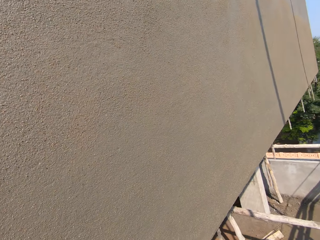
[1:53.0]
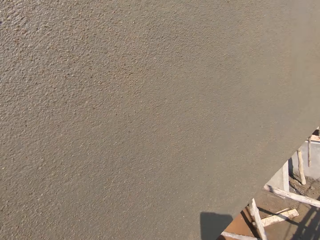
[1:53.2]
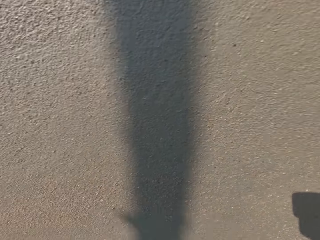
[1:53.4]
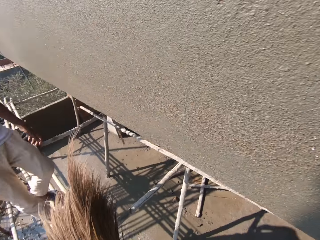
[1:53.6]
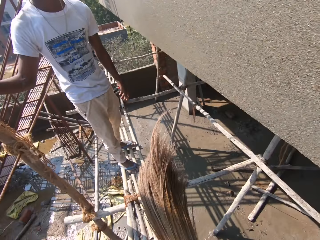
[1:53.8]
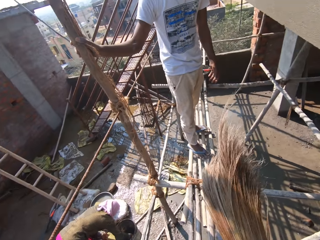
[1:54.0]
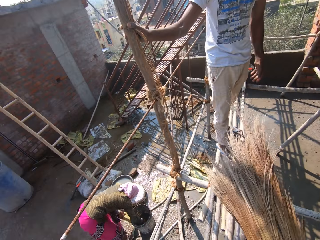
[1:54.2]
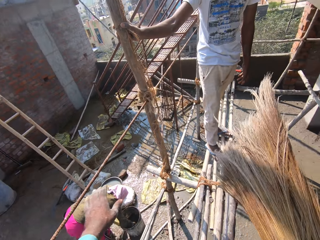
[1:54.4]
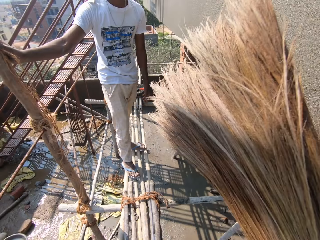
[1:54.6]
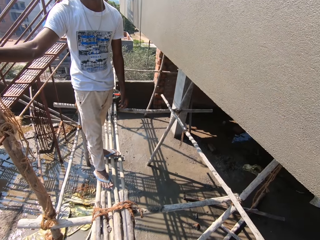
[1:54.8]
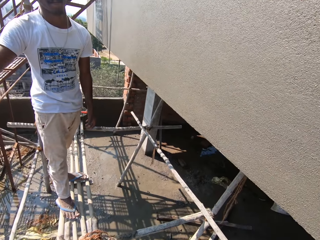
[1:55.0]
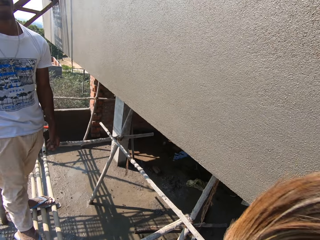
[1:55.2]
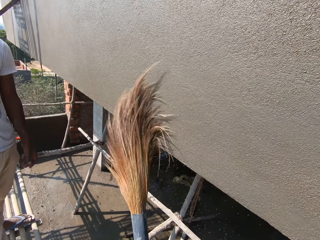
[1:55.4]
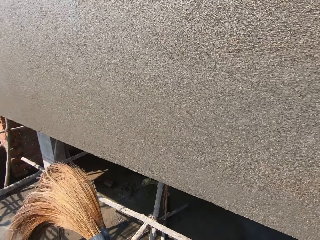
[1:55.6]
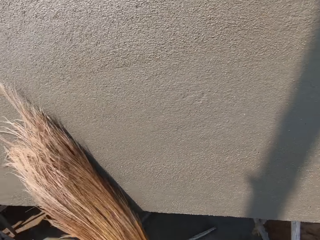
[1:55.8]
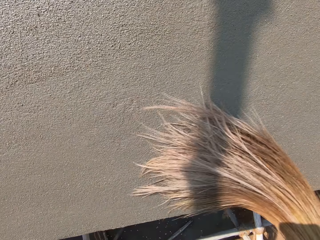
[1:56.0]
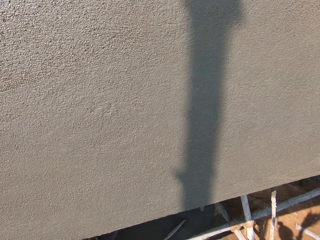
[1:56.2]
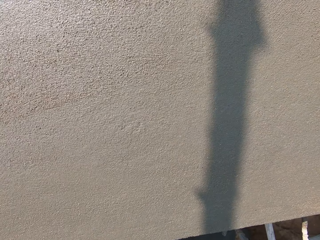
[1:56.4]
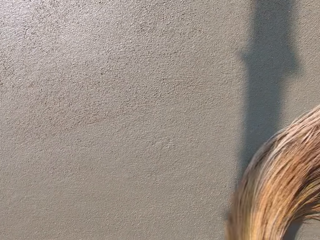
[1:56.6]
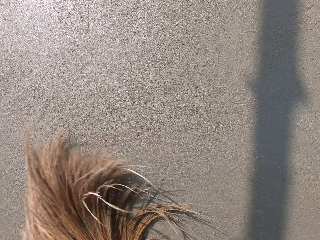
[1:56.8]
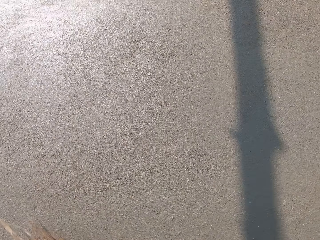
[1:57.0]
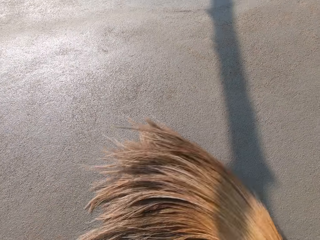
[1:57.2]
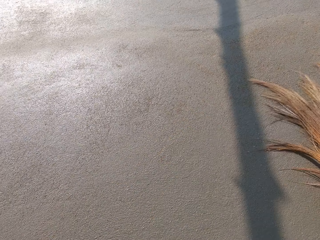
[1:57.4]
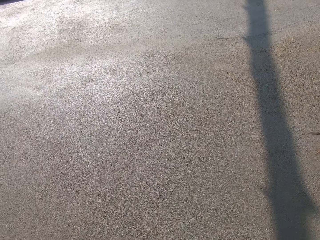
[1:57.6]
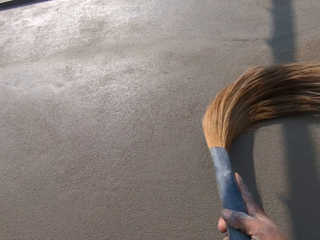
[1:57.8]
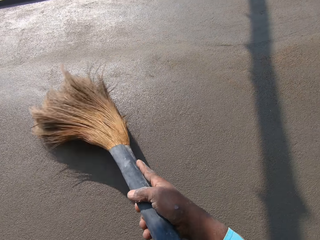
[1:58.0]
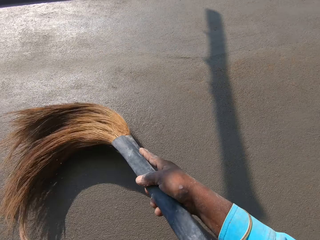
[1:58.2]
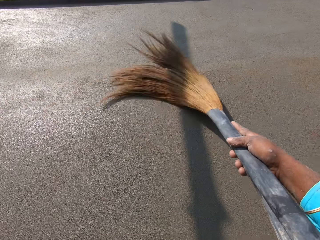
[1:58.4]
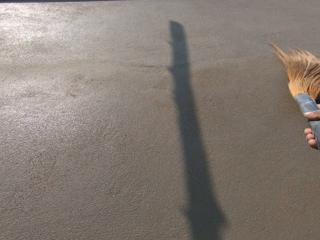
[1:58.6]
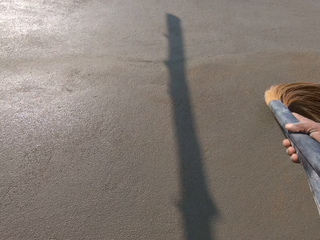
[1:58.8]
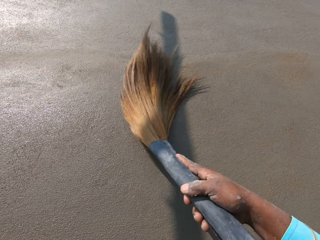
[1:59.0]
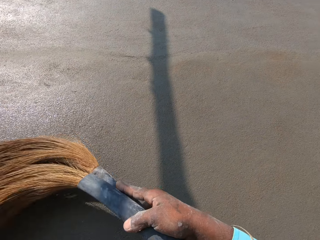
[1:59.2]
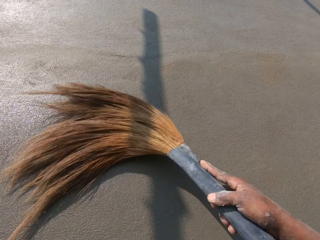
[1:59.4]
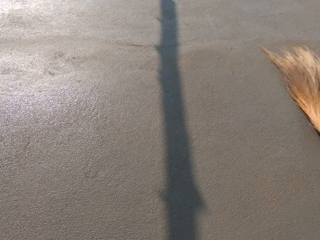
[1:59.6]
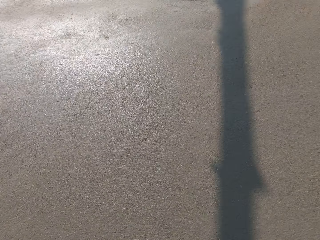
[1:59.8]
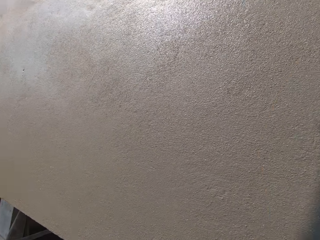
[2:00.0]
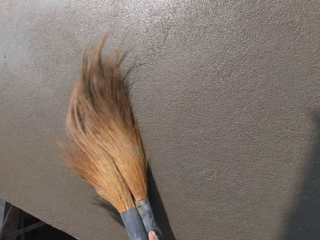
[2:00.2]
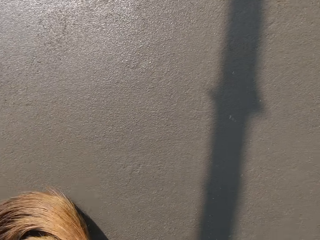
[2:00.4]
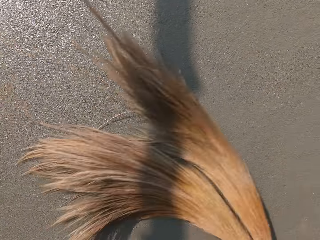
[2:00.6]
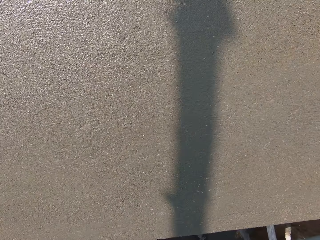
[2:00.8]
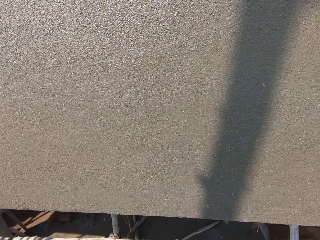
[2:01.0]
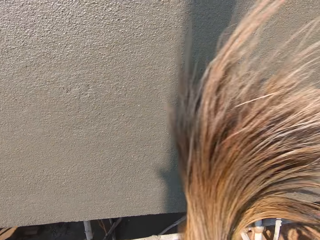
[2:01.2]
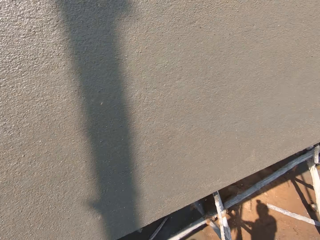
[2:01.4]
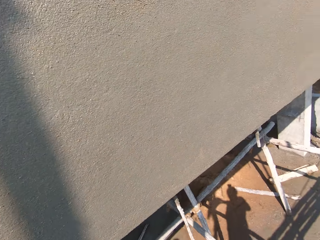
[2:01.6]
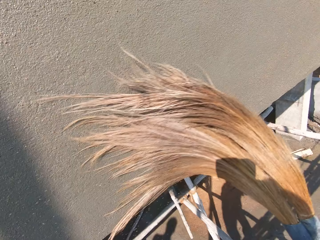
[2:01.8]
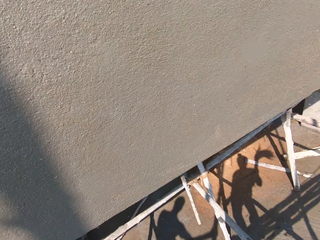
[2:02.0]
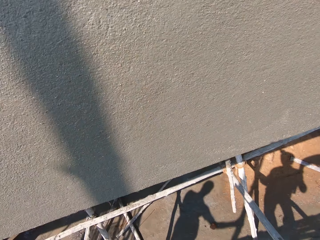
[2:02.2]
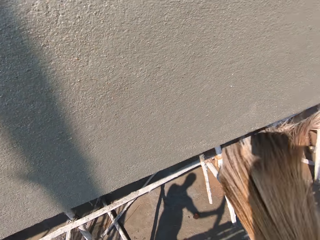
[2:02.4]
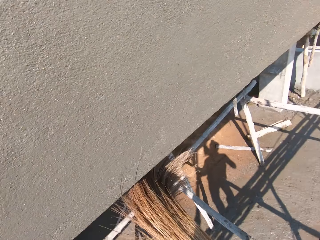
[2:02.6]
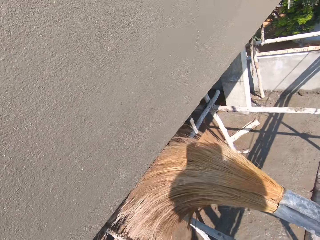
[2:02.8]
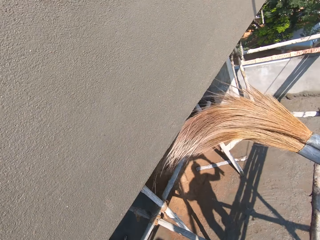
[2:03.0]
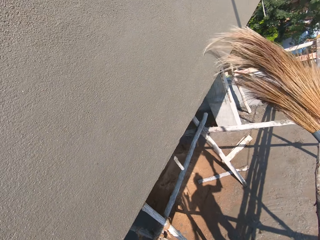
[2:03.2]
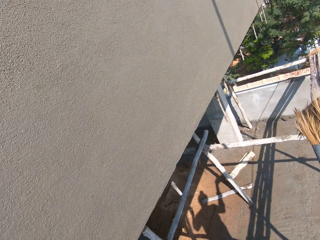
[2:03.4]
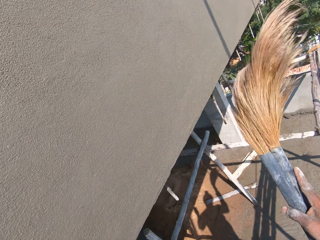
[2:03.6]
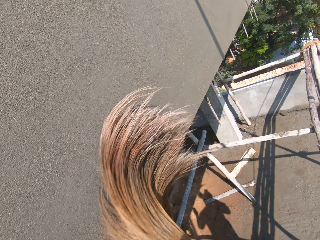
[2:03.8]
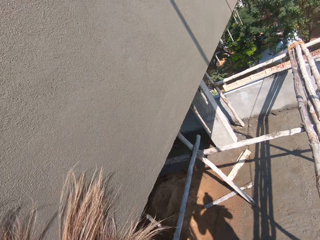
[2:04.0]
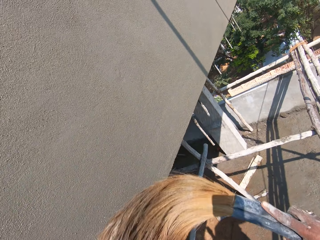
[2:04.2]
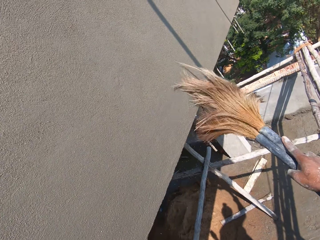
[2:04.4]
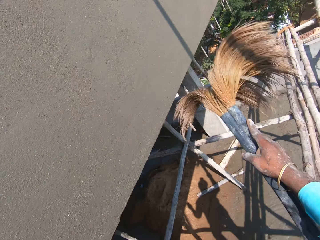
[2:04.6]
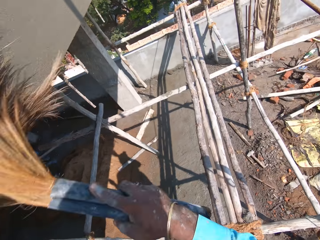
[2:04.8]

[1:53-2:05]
The camera wearer dusts the wall with the brooms.

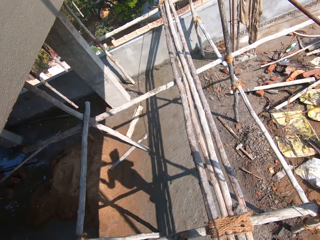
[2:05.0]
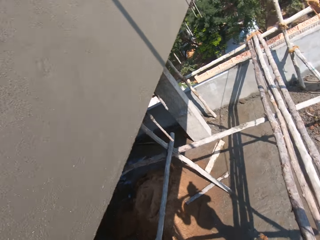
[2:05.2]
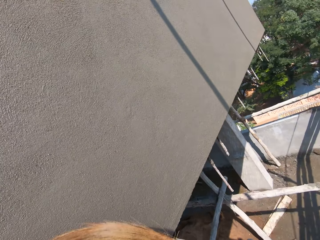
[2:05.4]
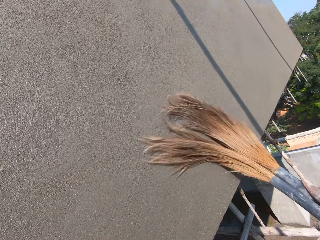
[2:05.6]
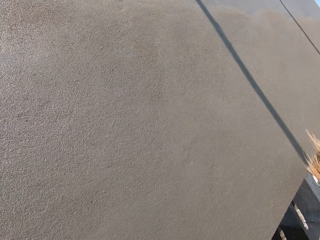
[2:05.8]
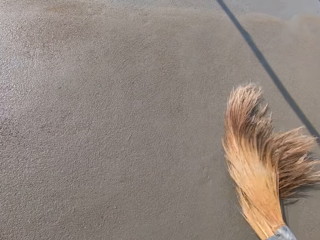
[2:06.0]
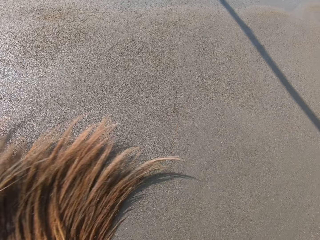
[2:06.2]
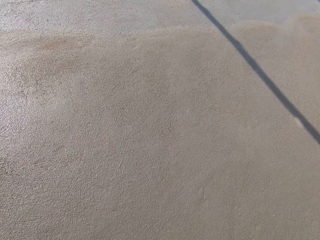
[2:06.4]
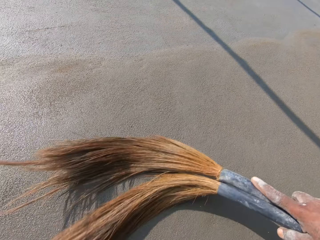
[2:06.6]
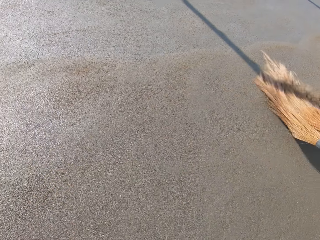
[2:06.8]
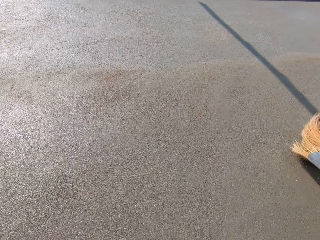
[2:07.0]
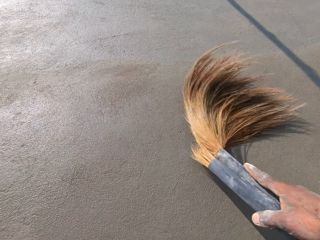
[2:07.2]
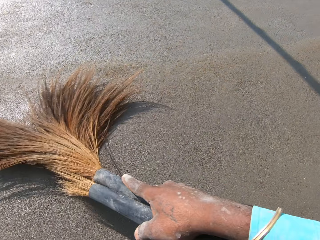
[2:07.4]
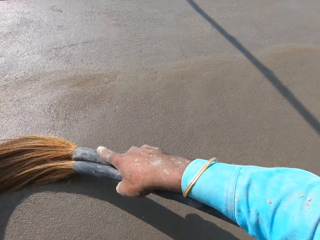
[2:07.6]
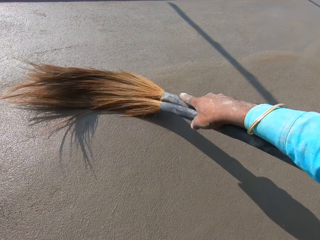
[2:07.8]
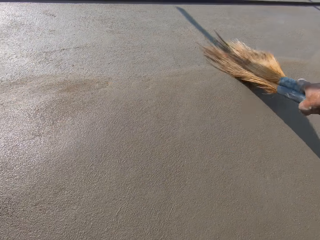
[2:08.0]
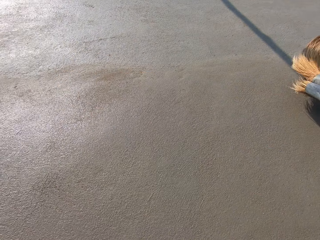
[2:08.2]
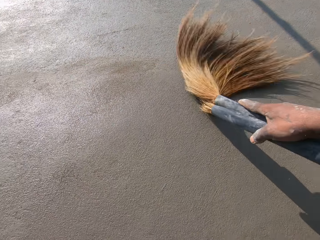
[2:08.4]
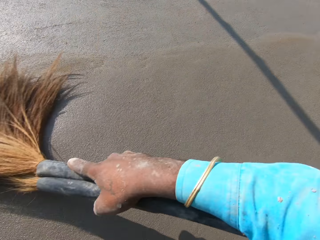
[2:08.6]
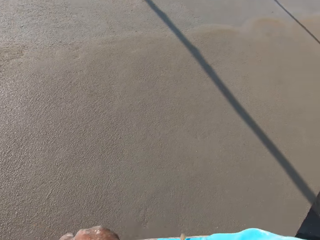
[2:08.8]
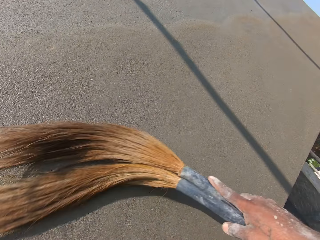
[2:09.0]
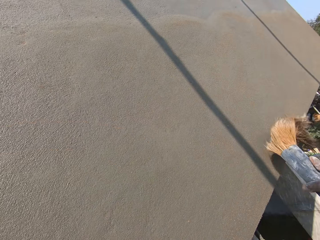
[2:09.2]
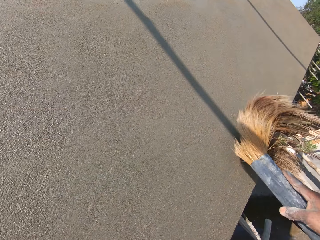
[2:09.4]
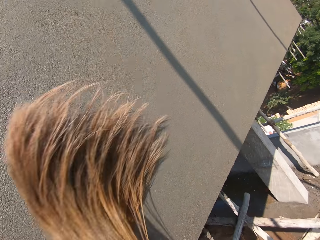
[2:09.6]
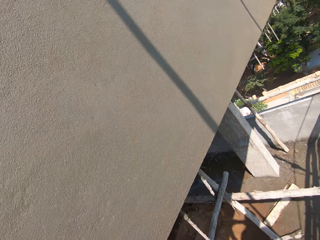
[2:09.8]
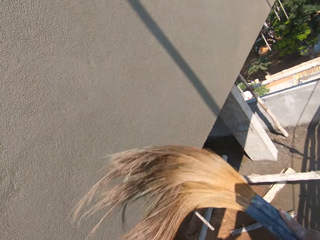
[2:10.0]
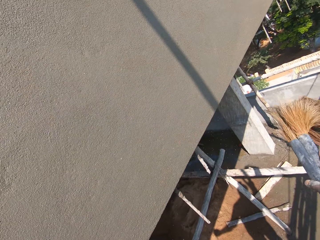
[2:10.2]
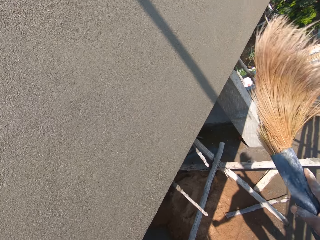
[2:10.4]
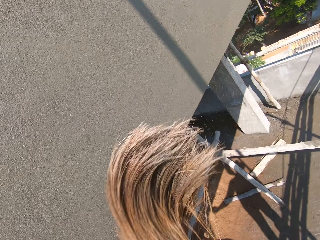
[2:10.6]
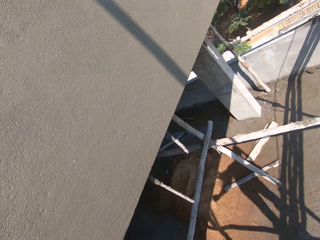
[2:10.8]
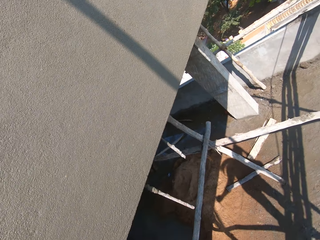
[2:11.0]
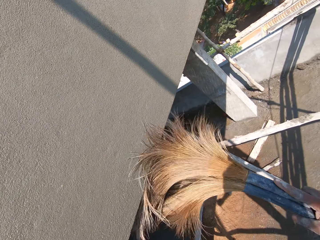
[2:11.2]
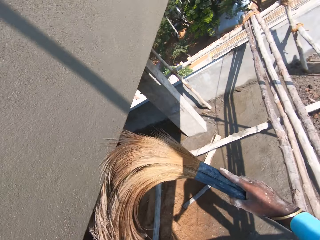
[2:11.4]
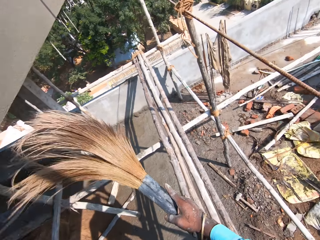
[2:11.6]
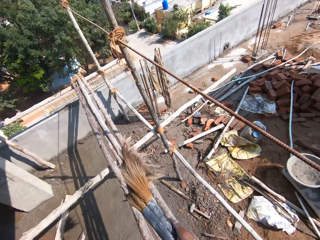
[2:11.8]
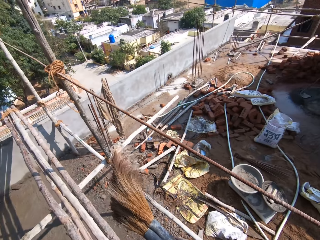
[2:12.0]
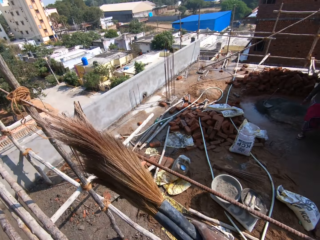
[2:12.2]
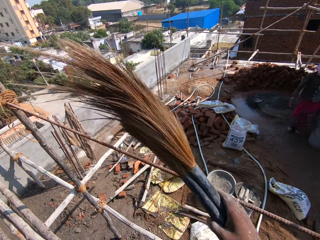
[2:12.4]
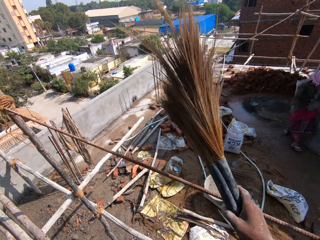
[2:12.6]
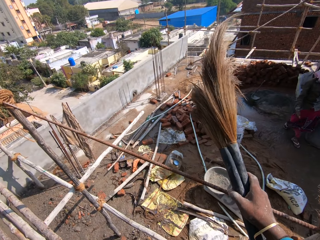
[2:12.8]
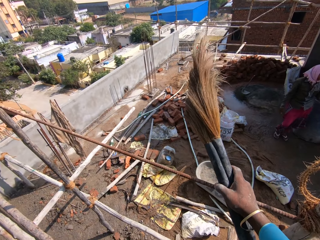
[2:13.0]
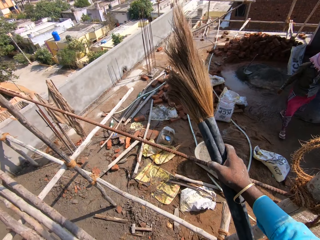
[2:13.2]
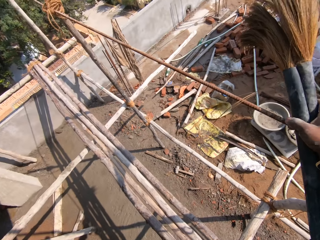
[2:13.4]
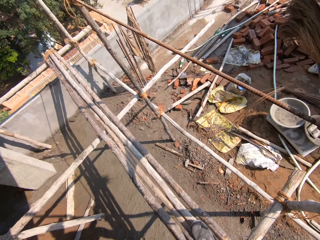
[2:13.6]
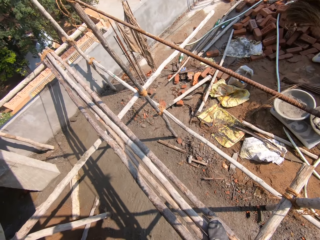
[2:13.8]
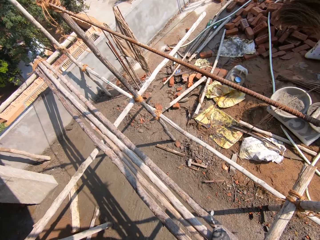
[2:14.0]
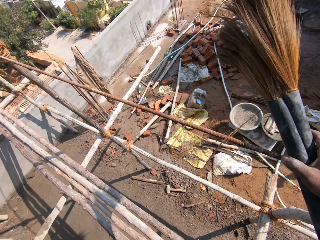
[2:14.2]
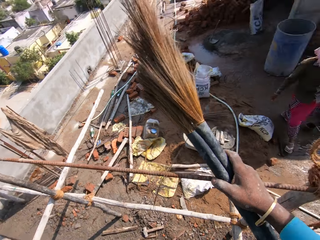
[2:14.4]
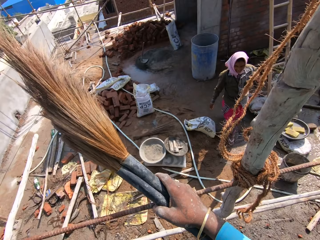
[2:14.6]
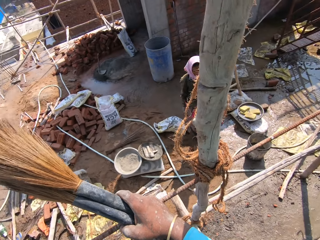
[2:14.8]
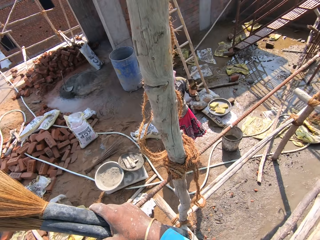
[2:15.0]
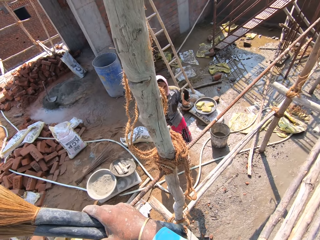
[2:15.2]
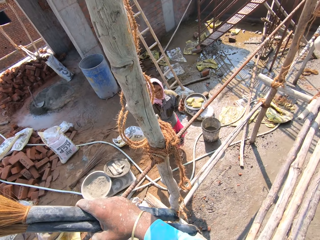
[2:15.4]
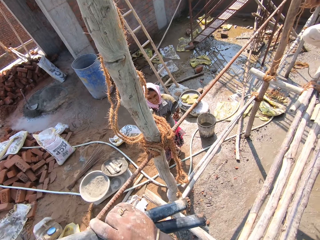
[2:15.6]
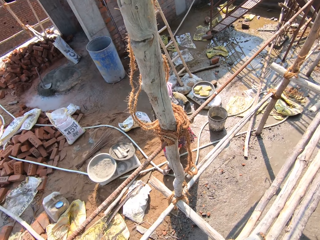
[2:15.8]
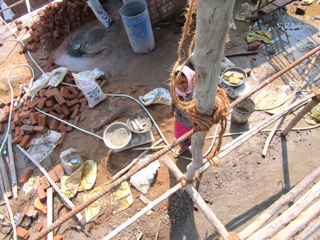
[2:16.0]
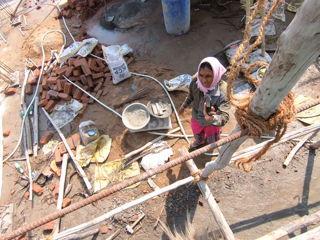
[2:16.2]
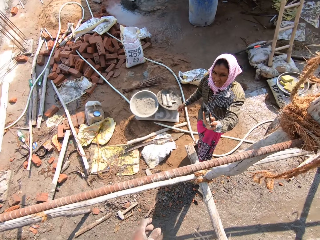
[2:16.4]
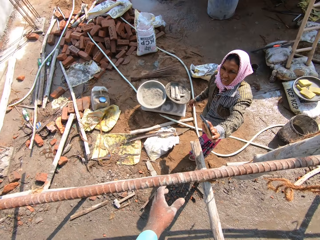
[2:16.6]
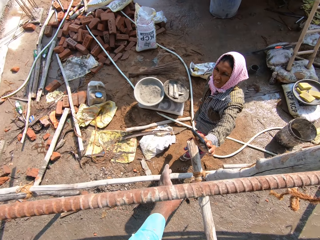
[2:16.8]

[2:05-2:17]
The camera wearer puts a hand on the rope. They look around.
